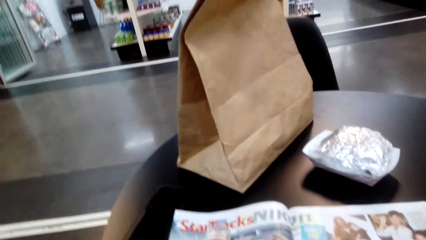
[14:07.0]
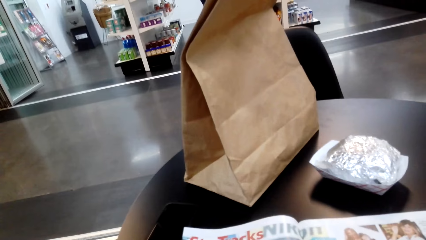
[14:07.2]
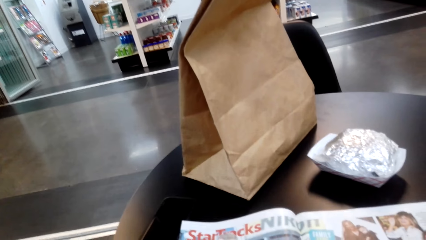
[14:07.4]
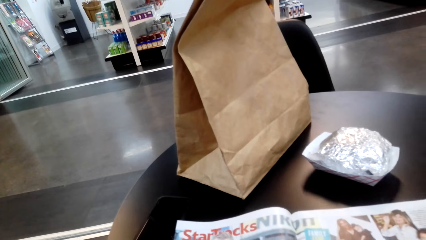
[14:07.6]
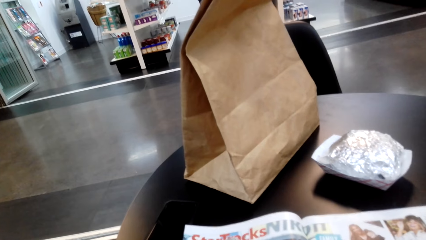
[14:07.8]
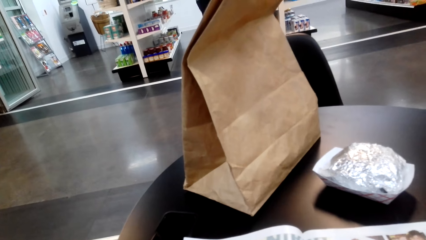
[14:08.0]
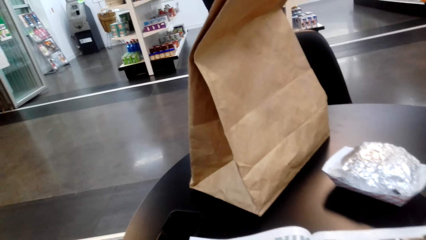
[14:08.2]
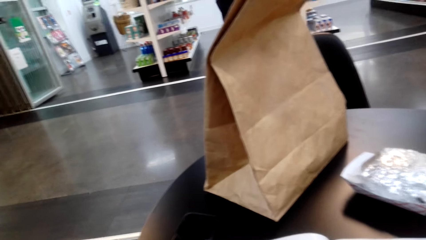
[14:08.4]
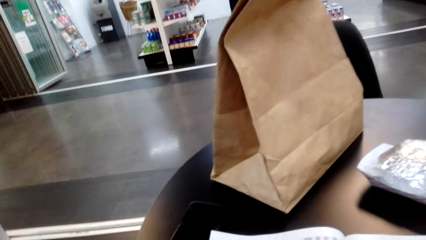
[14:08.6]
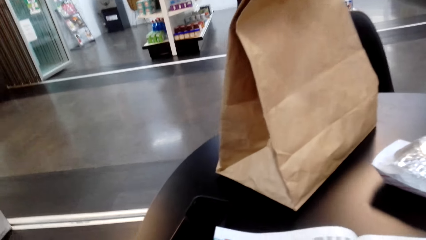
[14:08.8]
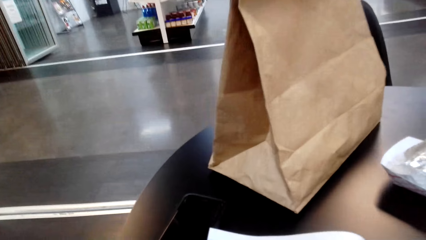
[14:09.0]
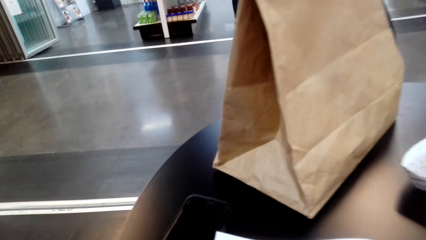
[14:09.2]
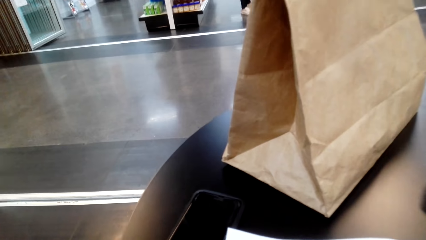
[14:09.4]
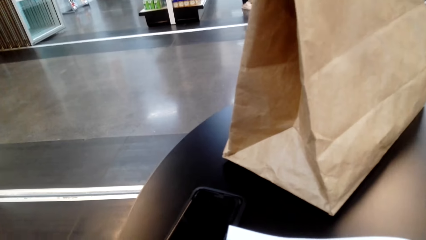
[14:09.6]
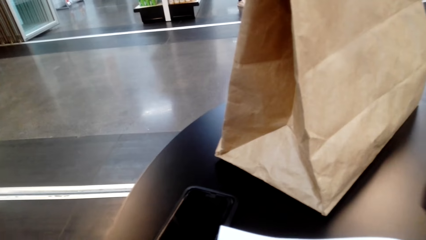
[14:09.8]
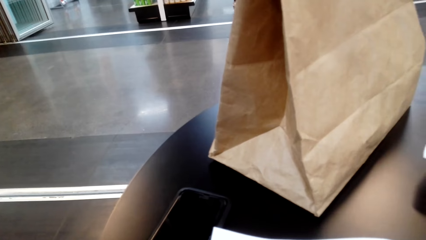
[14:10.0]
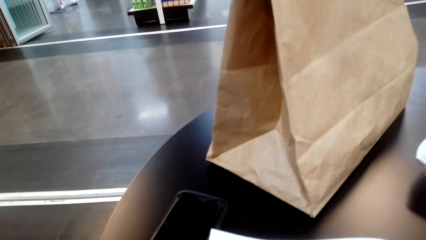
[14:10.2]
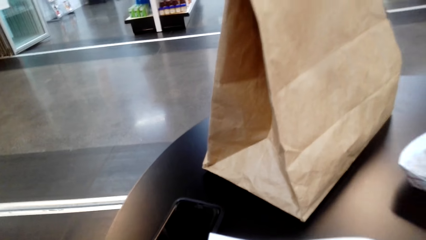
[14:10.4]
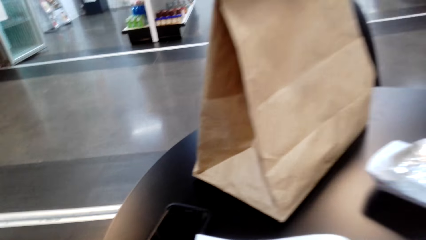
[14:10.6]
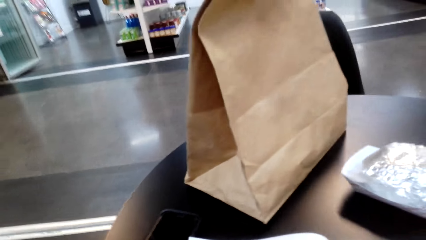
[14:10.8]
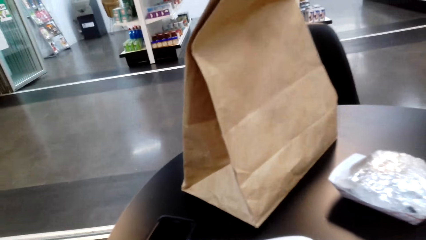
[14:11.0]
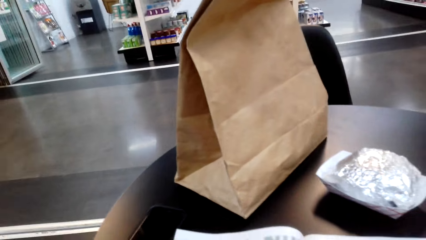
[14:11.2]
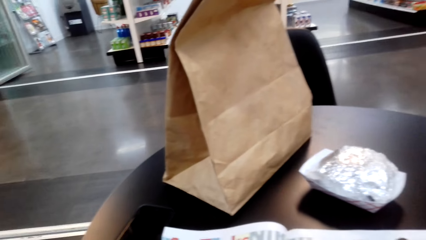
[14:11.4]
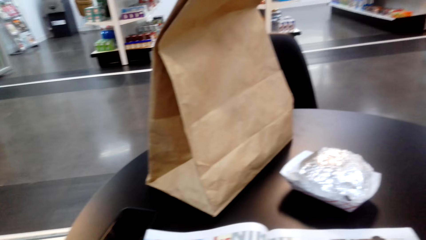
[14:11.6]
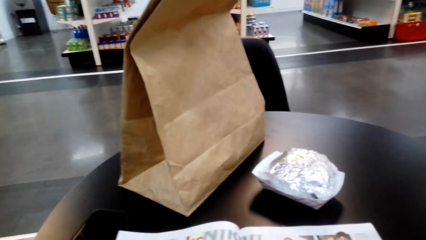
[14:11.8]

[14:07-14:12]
The camera wearer reads a magazine.

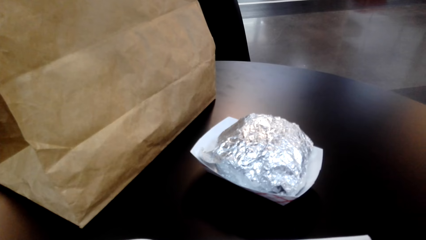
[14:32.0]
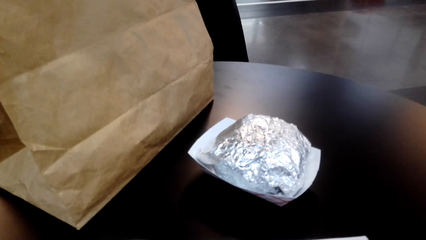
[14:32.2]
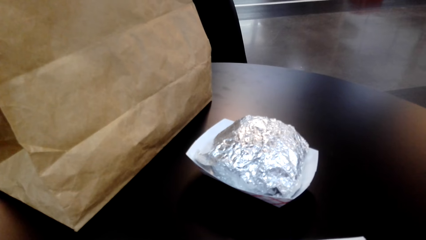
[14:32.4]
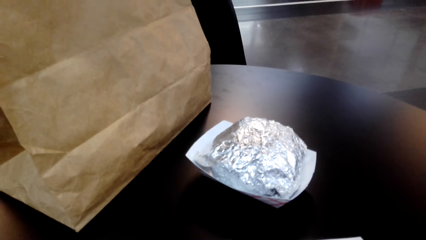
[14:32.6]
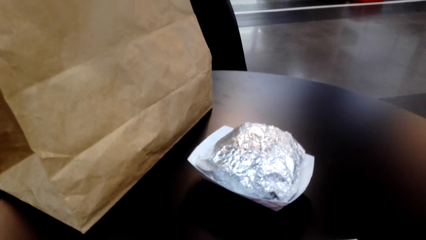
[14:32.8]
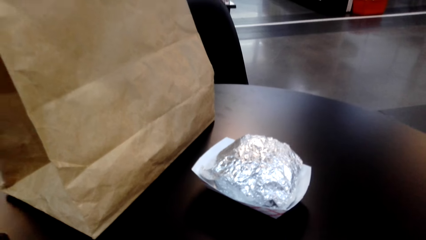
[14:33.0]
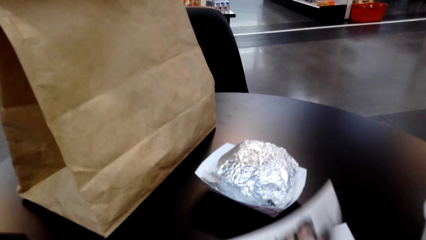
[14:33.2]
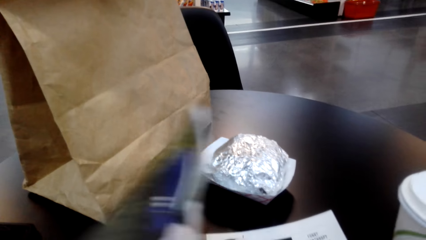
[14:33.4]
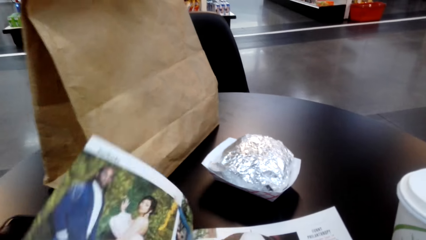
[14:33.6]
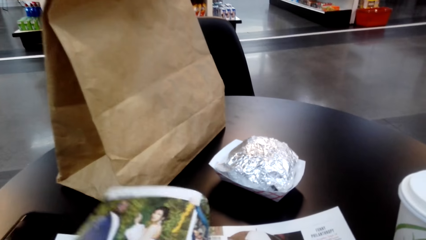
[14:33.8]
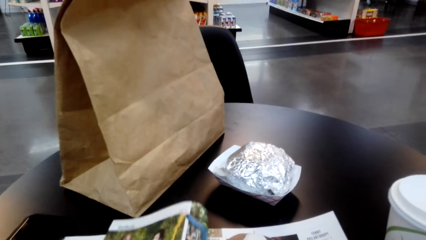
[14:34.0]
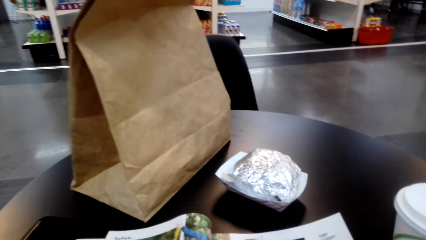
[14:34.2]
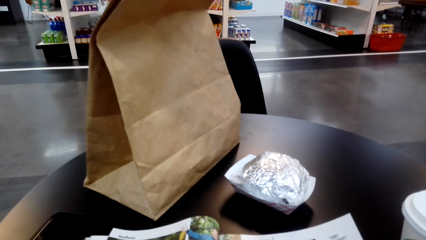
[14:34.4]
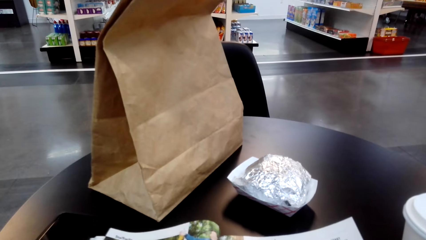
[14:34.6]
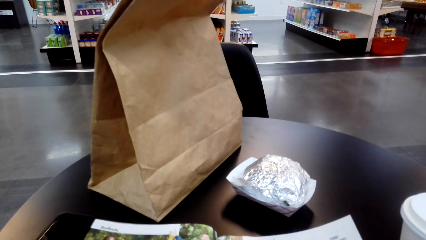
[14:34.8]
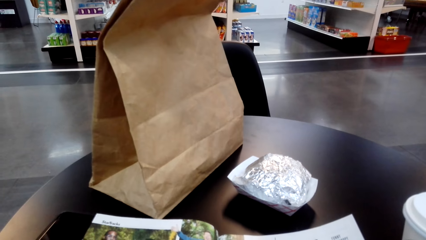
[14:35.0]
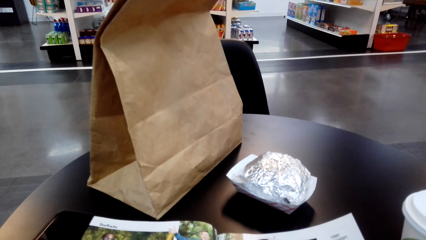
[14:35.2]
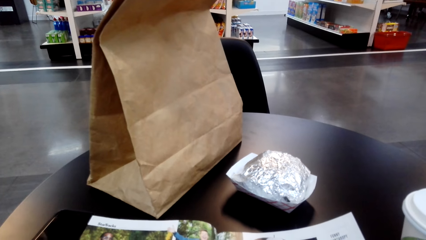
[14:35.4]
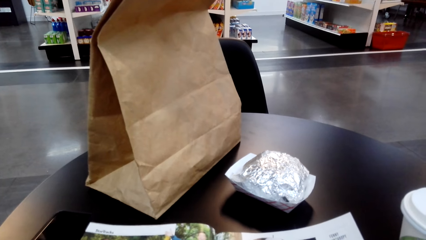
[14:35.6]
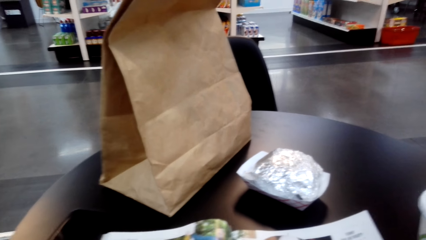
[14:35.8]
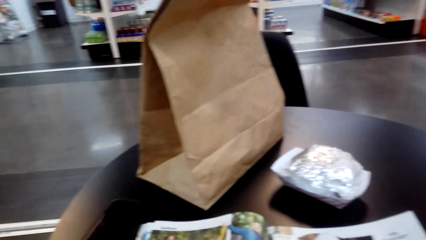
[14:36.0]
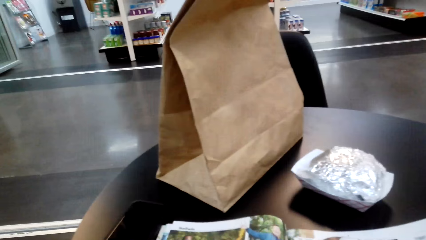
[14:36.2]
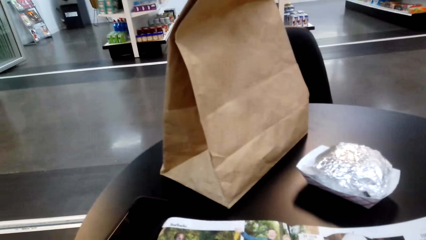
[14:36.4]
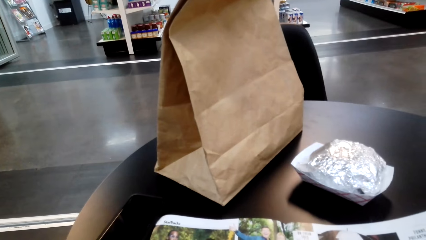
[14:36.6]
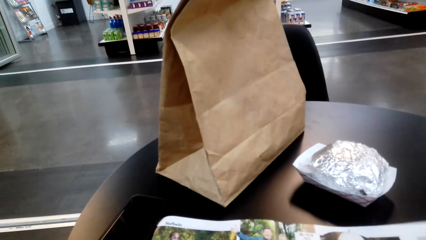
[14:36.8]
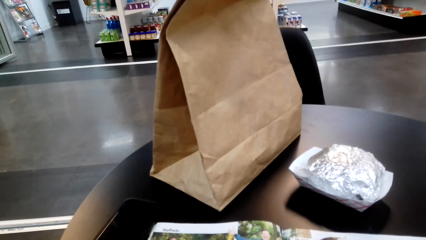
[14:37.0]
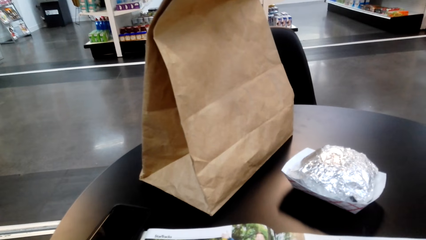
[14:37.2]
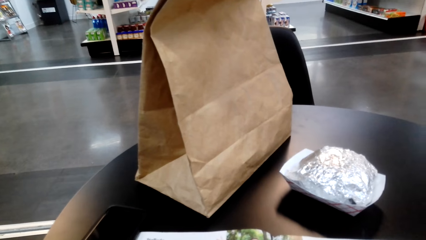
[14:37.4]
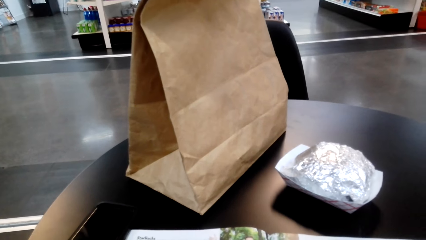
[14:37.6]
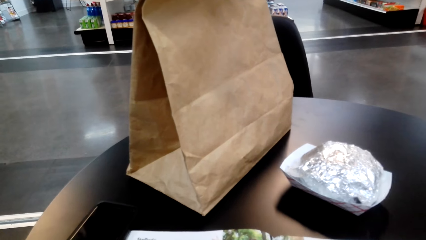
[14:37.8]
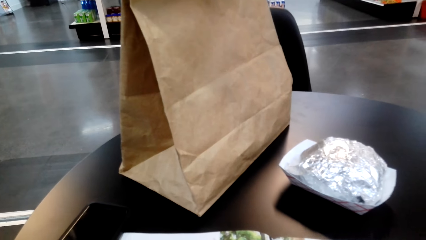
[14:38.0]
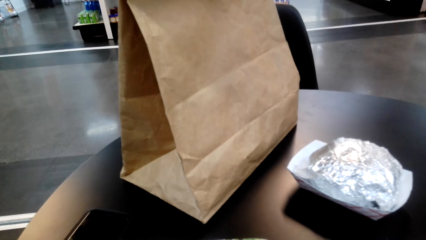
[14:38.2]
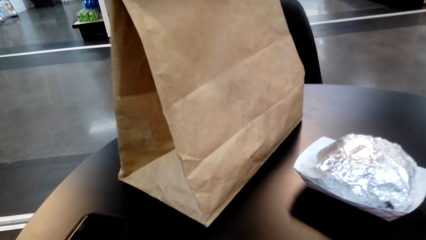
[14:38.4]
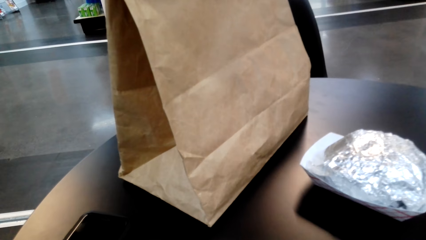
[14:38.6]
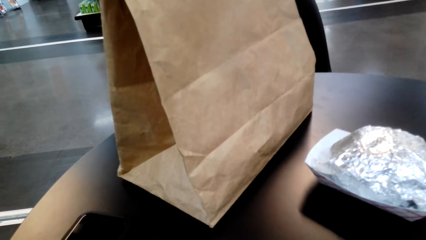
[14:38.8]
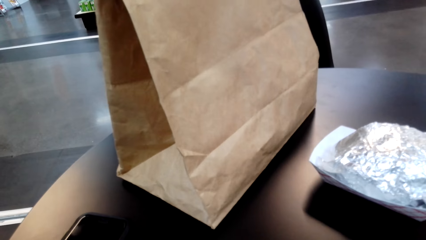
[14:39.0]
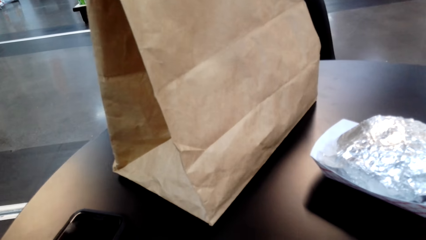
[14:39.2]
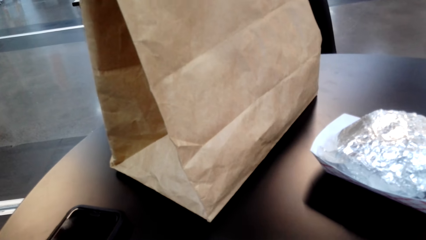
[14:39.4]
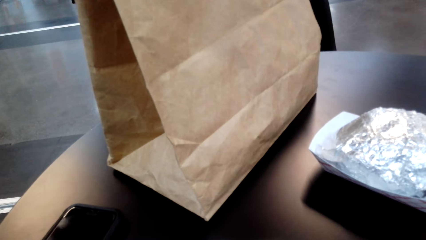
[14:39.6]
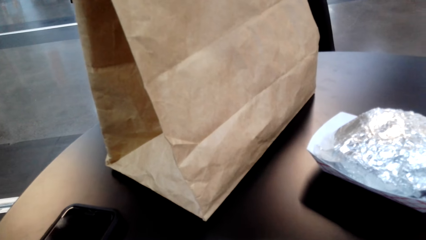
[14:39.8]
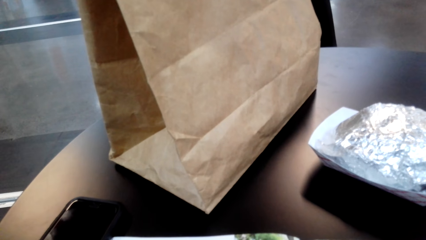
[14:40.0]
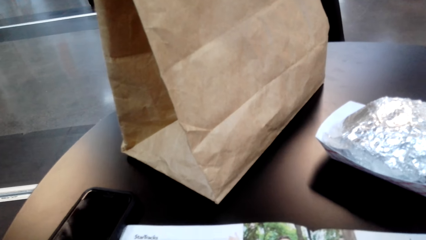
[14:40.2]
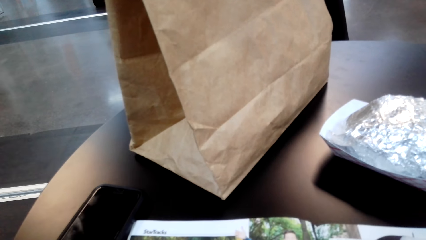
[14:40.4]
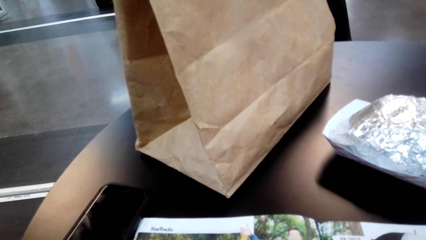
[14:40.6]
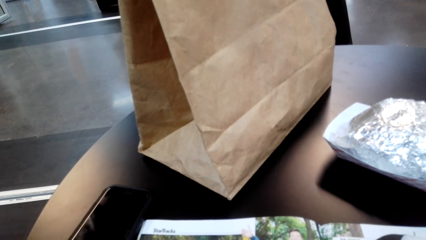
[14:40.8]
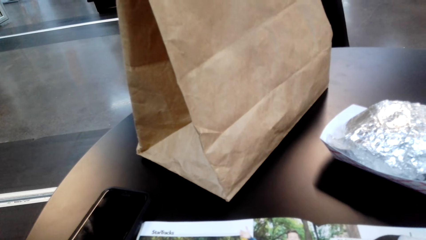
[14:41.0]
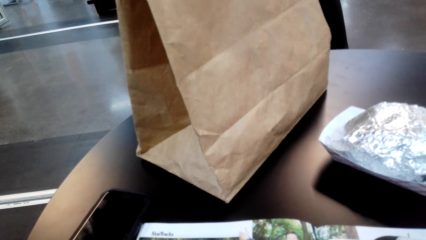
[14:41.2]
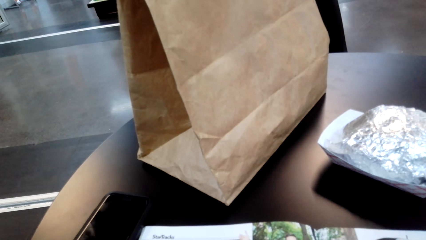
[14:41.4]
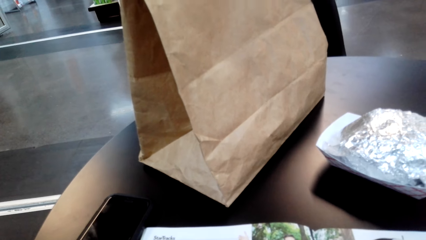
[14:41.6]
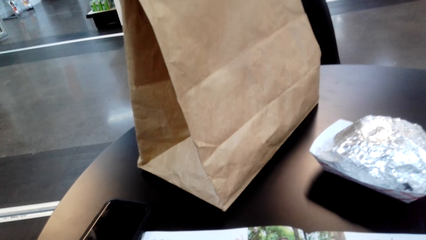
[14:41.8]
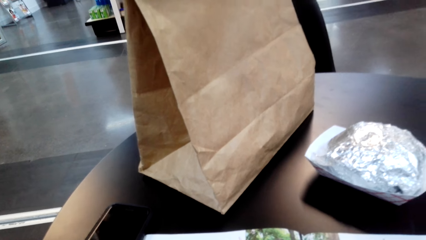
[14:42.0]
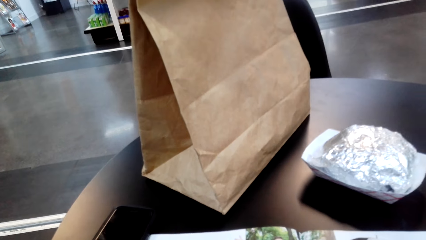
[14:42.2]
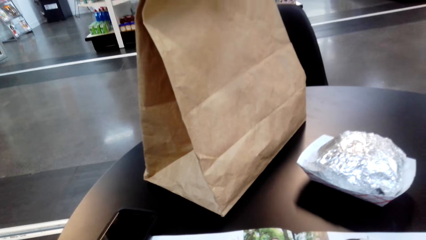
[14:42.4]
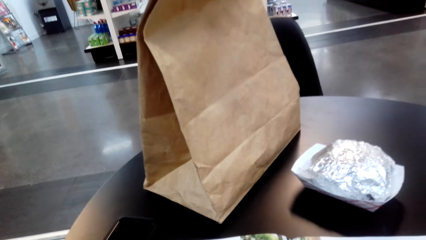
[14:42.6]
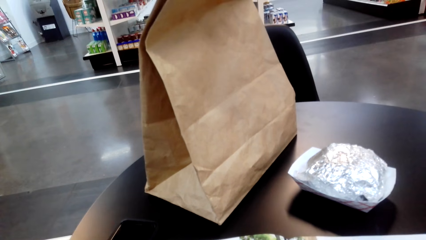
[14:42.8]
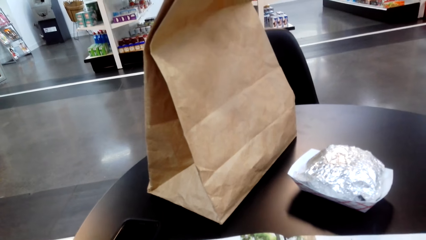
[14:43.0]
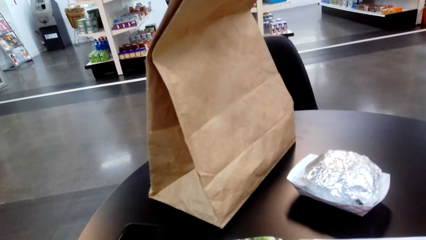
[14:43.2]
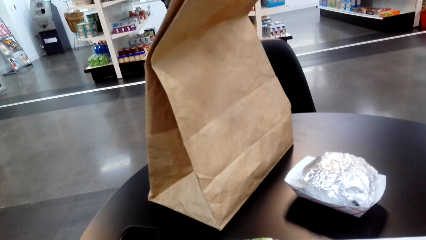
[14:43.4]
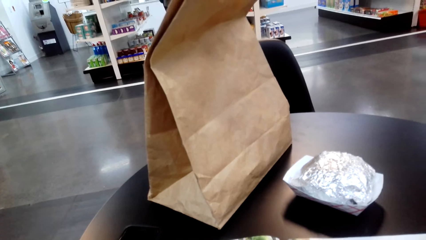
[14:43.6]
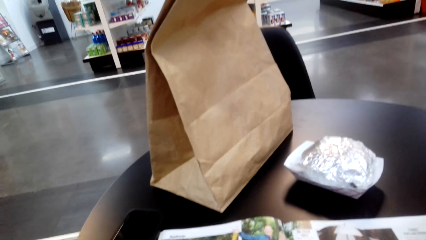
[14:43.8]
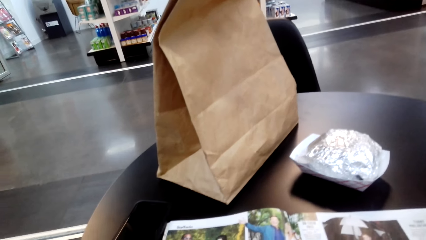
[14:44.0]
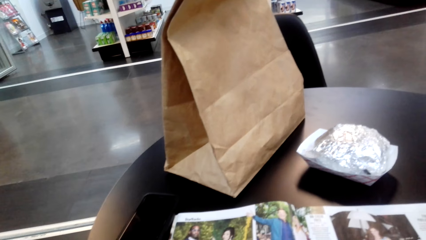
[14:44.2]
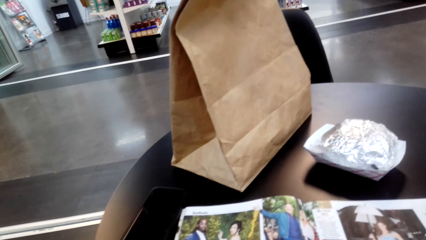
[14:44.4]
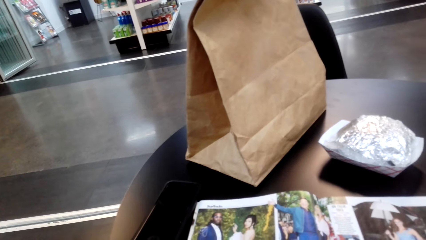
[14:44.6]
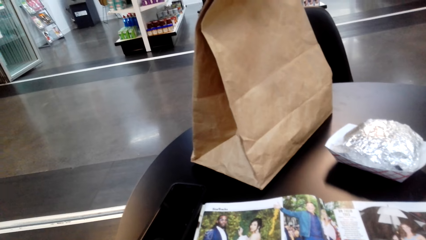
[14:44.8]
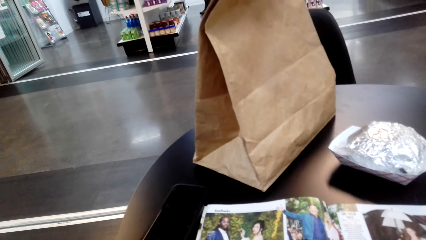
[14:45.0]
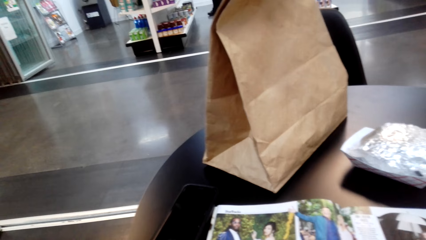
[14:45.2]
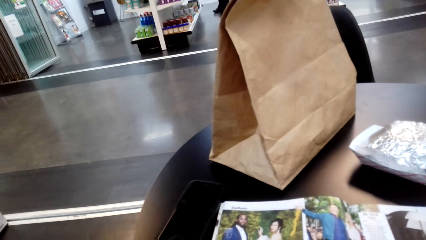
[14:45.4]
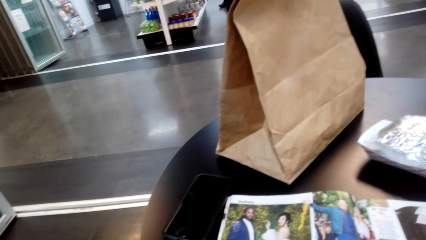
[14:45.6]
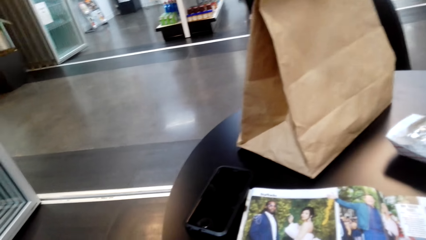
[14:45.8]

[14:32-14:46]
The camera wearer reads a magazine. They turn a page of the magazine. They read the magazine.
